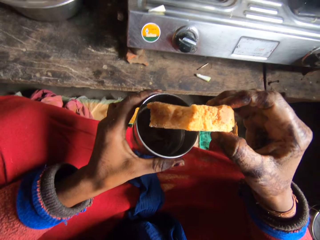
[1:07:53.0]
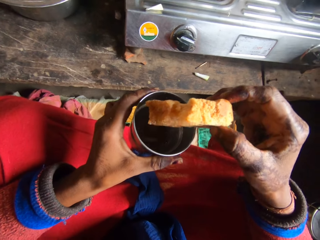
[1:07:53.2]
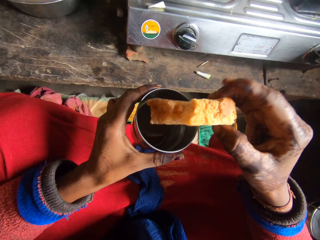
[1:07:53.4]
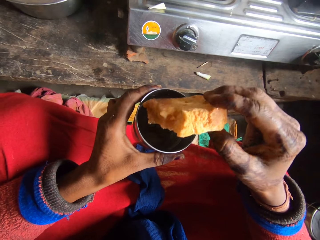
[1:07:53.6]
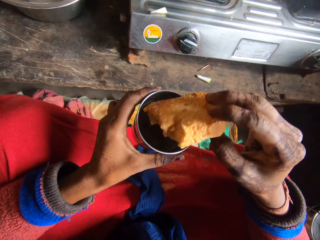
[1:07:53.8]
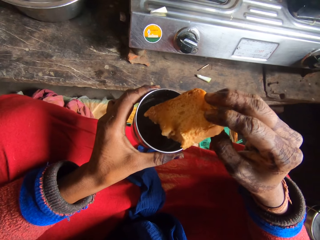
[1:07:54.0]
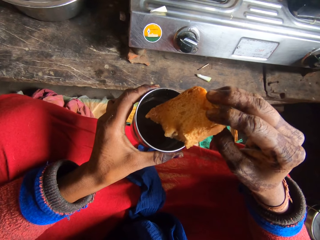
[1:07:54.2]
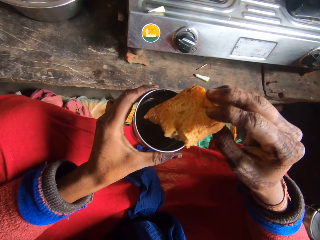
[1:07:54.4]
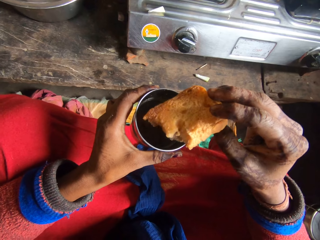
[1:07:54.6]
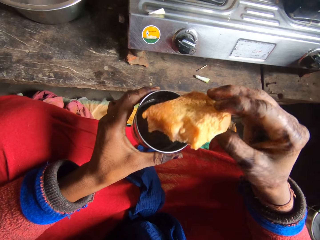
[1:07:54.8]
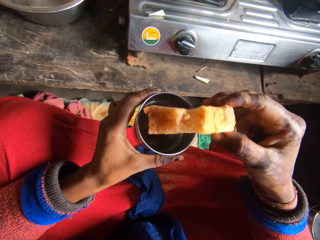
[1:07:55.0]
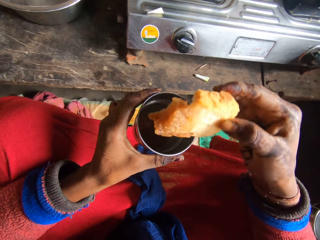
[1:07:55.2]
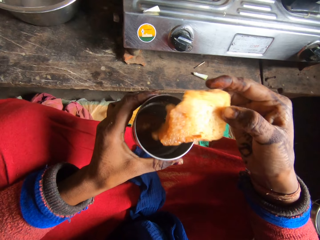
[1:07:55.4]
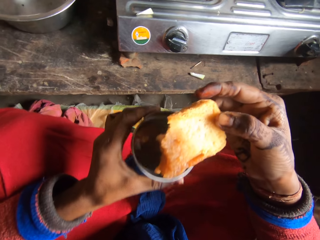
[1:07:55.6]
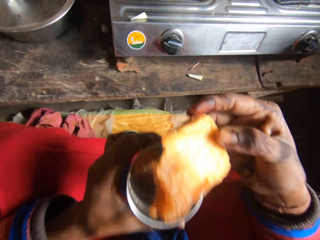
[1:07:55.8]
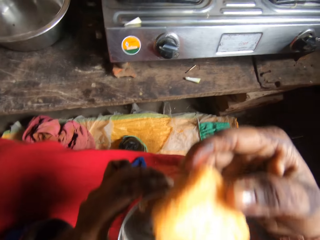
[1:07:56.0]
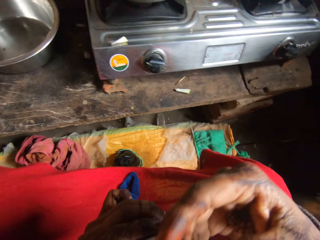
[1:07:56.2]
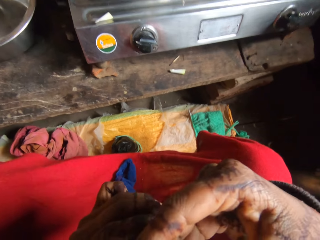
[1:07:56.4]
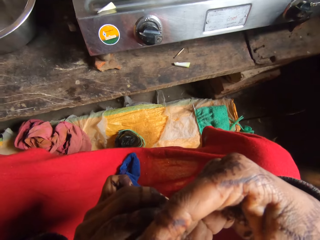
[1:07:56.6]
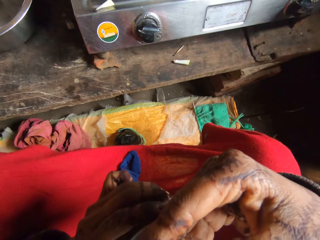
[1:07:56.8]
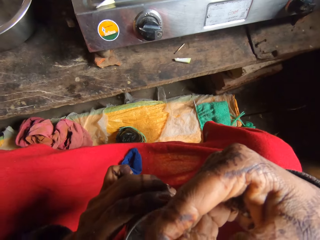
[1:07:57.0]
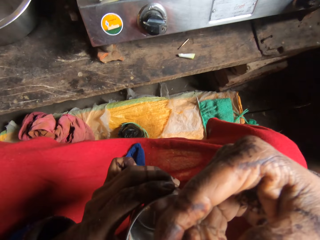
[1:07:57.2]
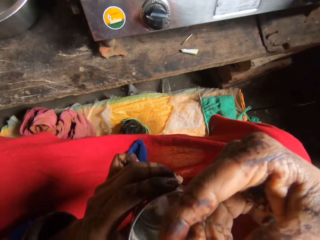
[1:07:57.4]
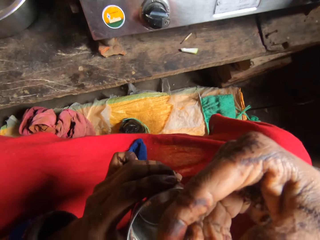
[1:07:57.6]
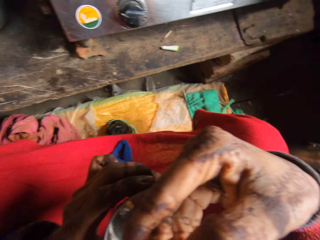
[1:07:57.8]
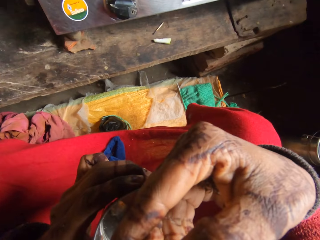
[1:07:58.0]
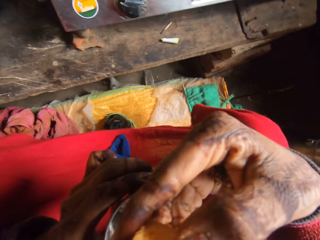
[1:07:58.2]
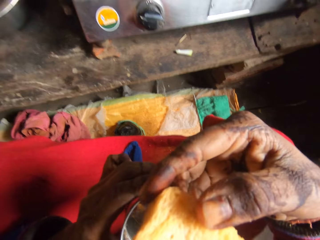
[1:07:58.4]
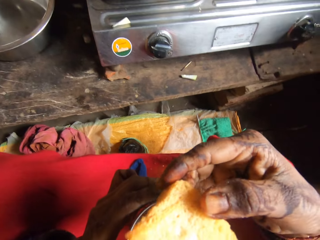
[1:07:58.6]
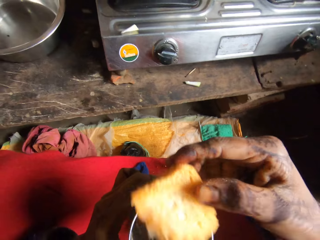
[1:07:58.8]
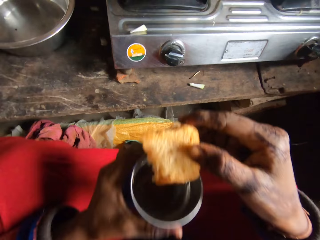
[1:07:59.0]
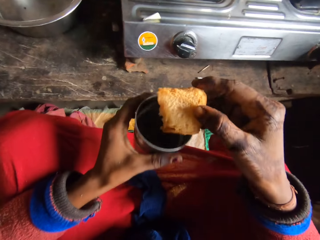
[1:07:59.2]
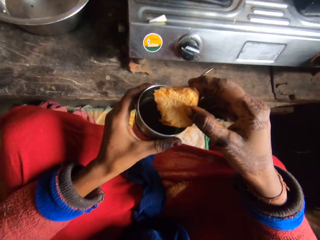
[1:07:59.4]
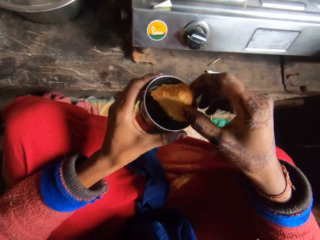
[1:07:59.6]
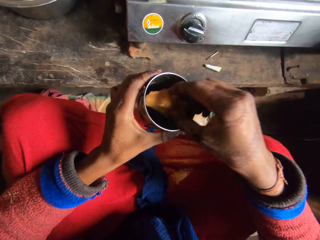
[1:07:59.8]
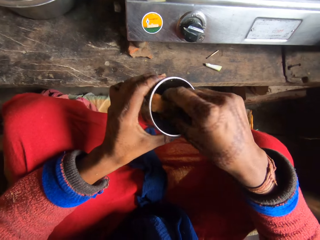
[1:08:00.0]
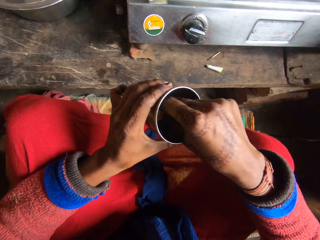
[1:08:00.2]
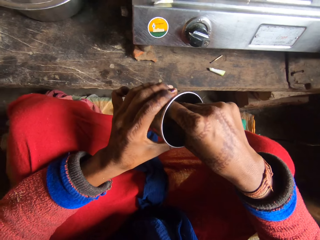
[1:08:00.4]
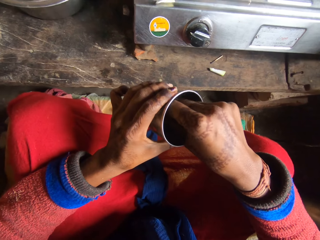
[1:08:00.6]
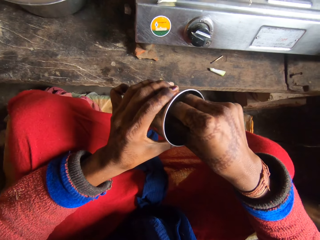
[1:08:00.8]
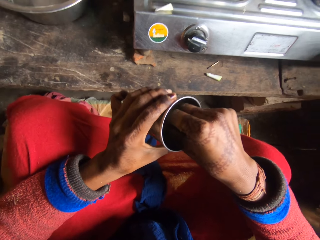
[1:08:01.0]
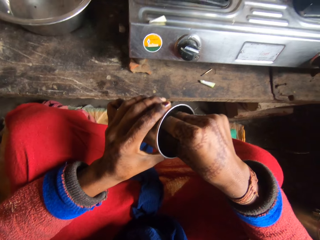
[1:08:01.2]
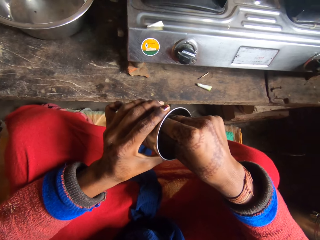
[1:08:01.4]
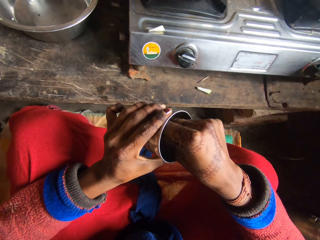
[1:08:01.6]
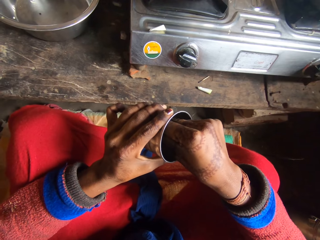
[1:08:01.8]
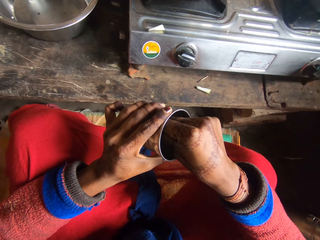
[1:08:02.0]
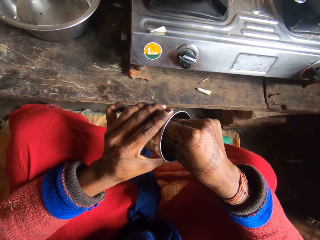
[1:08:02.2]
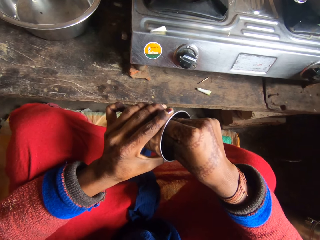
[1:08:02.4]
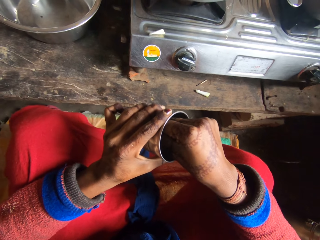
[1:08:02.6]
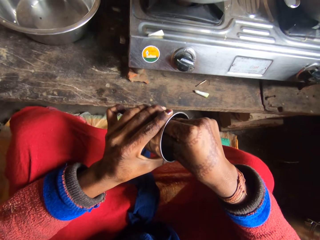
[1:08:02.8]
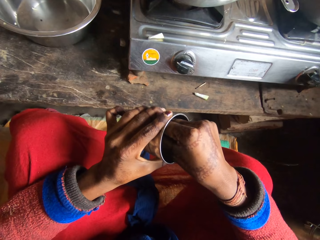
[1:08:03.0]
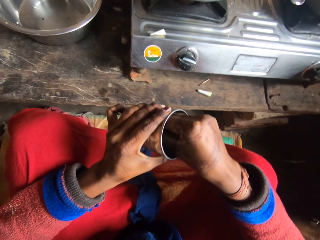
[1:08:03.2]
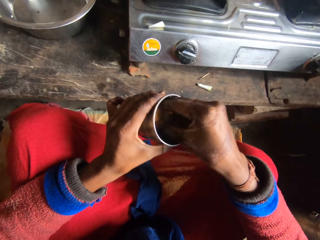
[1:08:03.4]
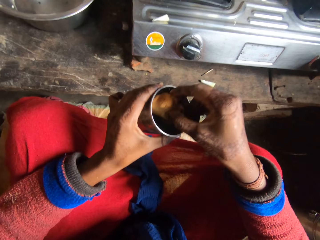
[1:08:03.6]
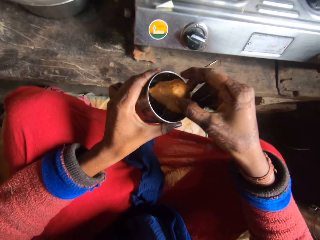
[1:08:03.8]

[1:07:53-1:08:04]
The camera wearer dips the bread in the tea in the cup.

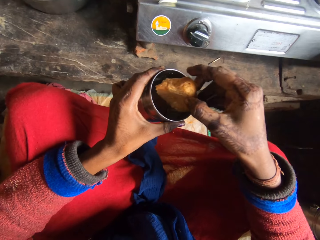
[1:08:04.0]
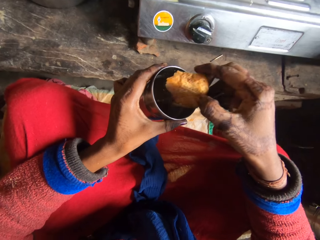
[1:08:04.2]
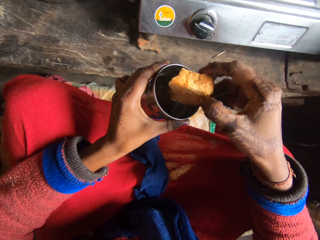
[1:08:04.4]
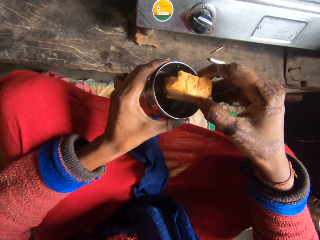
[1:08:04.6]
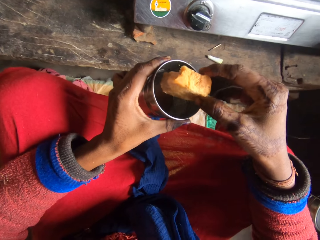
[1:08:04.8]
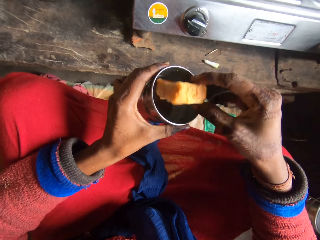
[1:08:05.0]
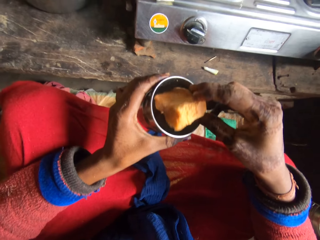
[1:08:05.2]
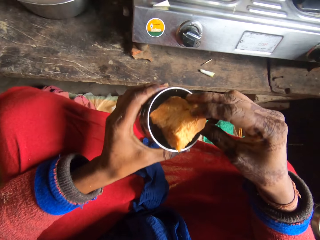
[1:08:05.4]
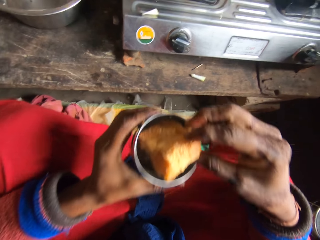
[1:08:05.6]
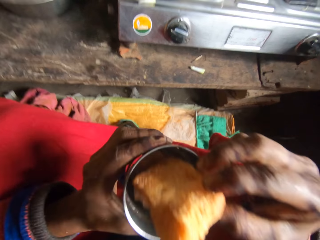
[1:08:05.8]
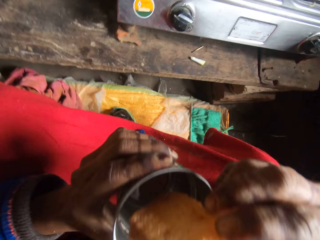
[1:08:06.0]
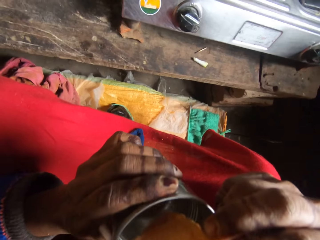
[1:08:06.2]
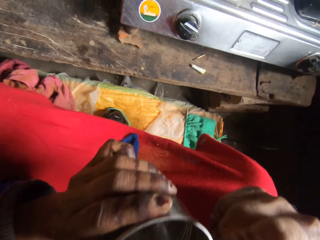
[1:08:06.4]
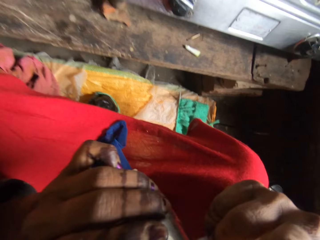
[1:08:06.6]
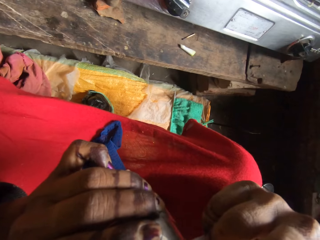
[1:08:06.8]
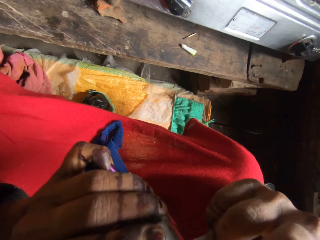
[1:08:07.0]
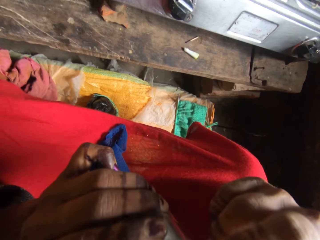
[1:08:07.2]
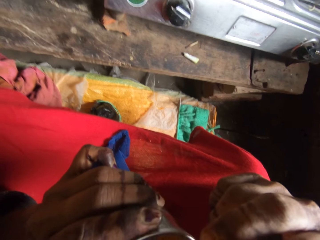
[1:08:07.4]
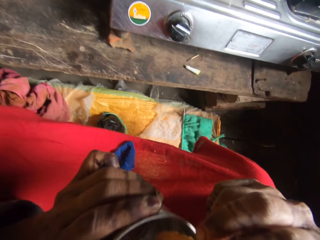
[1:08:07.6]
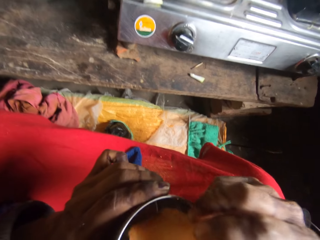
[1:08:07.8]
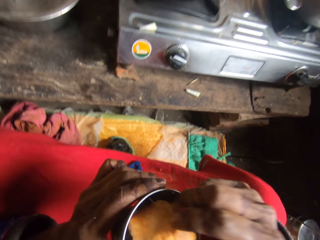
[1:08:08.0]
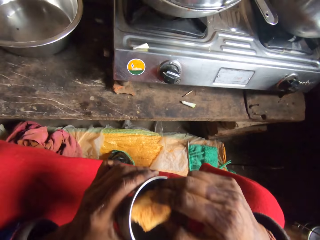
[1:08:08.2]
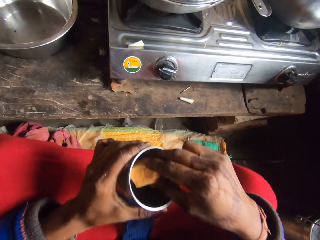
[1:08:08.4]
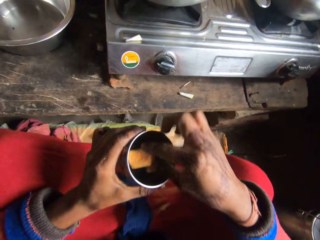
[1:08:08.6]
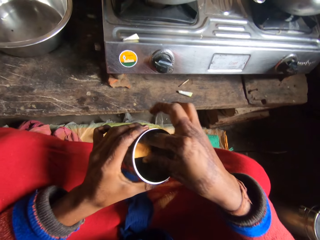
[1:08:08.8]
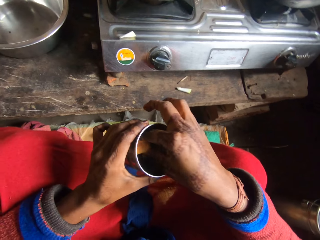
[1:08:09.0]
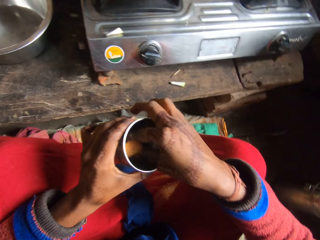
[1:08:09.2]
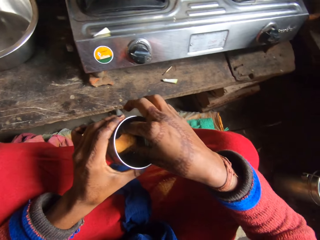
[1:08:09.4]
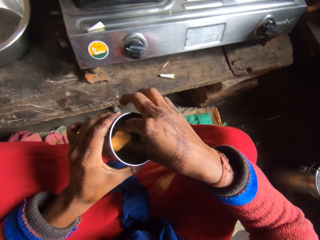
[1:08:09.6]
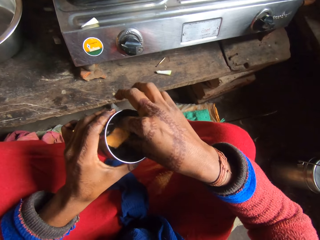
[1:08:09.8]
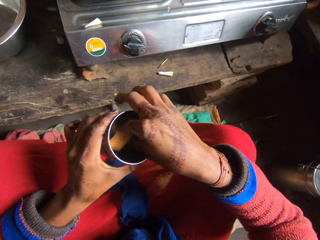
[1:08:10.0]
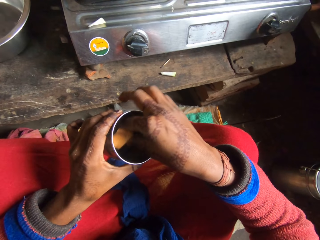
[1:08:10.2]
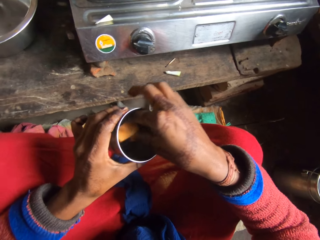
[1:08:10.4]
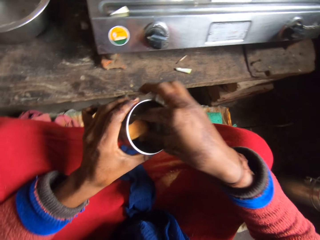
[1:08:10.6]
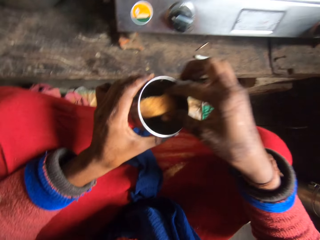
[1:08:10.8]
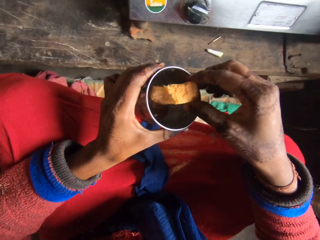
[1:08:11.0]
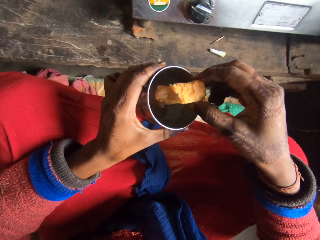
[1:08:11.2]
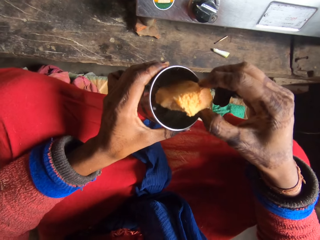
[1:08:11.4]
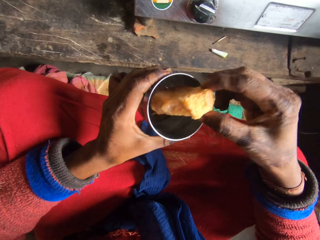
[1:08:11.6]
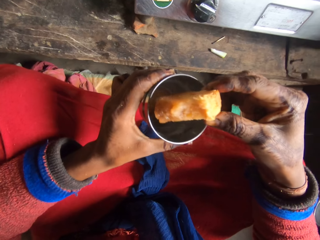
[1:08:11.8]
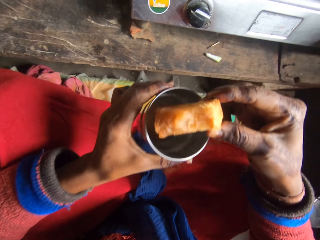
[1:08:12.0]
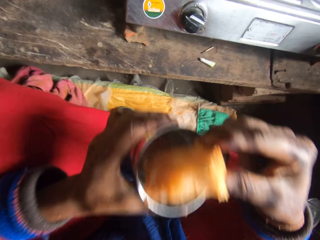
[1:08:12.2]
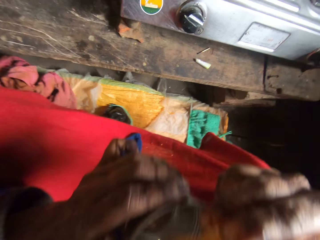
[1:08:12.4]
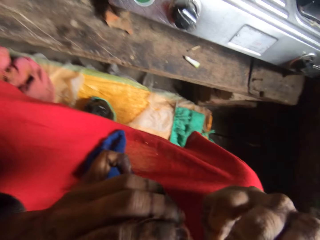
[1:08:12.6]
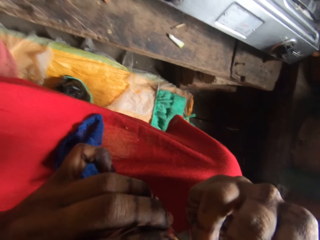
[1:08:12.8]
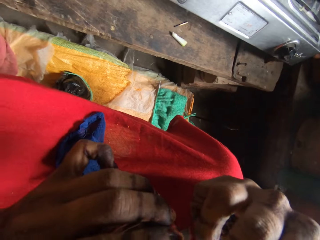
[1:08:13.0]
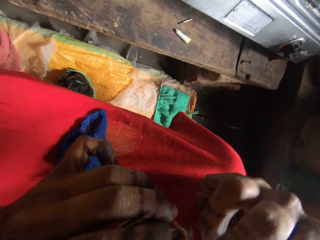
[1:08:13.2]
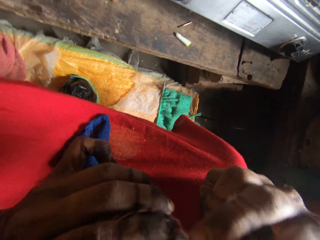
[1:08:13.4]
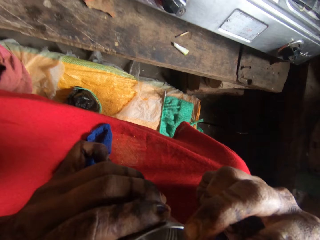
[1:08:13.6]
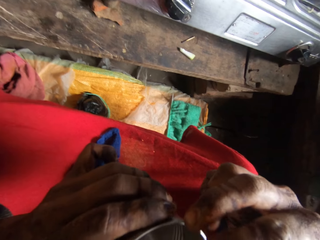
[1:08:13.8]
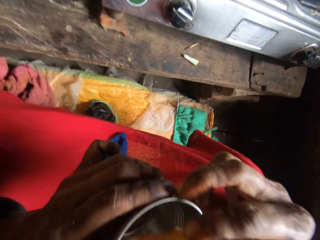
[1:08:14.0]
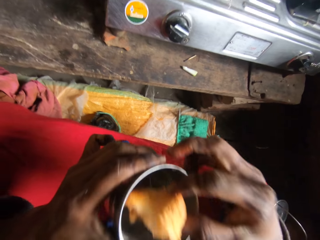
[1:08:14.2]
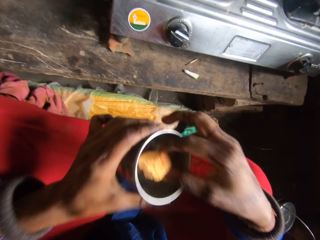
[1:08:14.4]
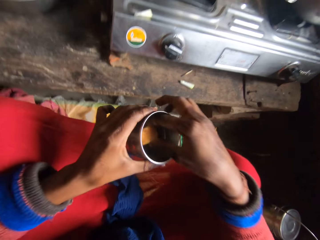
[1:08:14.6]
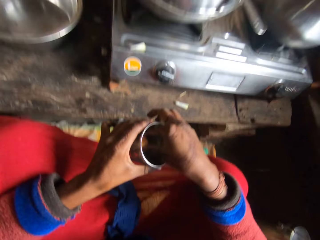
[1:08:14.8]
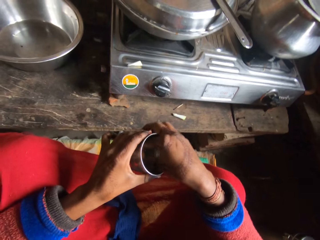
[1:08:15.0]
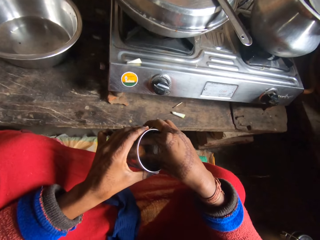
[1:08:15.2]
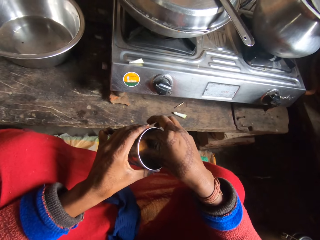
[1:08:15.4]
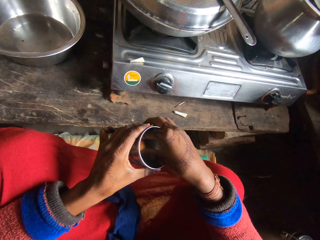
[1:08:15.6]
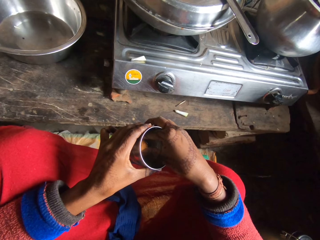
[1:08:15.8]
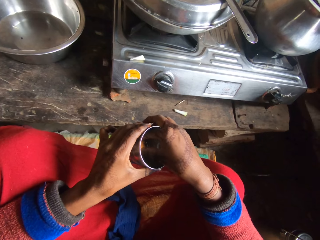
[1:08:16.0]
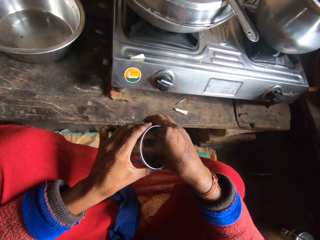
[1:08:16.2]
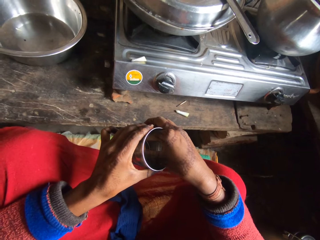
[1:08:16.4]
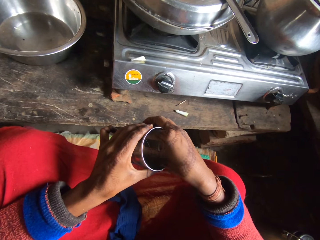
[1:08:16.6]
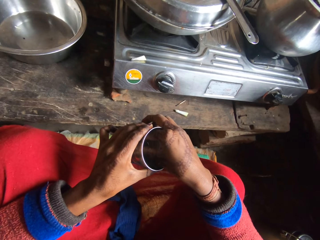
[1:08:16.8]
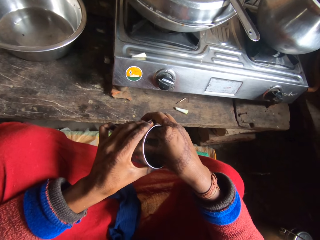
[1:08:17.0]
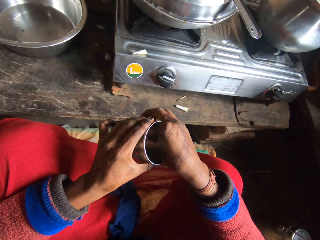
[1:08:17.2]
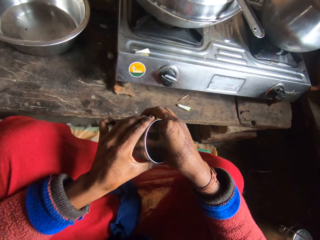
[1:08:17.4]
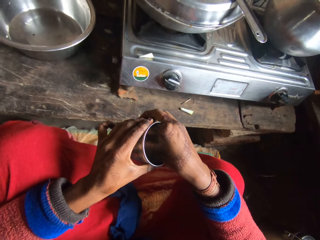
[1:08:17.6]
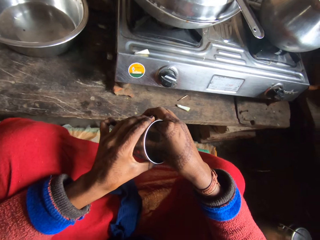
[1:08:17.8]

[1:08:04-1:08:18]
The camera wearer eats the bread. They speak. They dip the bread in the tea in the cup. They eat the bread. They dip the bread in the tea in the cup.
